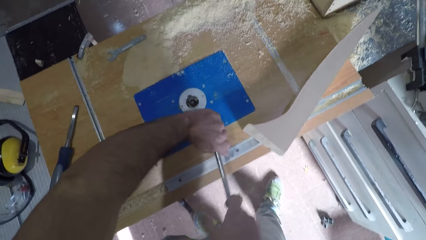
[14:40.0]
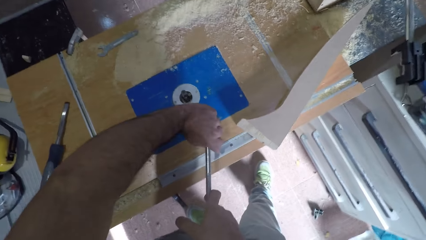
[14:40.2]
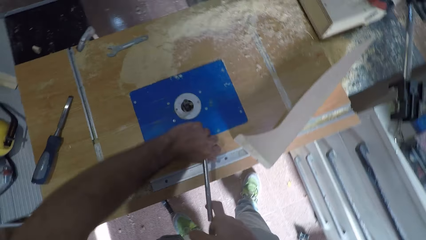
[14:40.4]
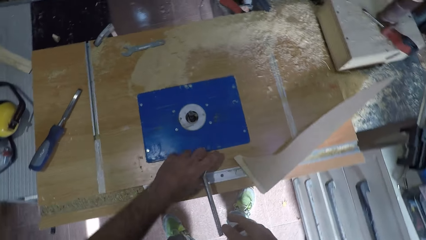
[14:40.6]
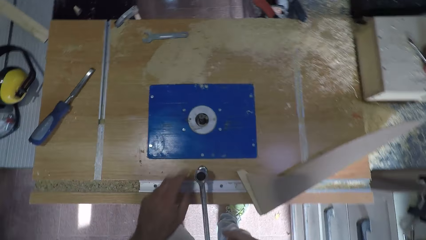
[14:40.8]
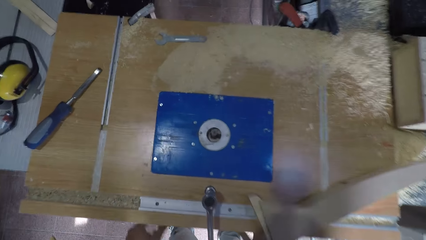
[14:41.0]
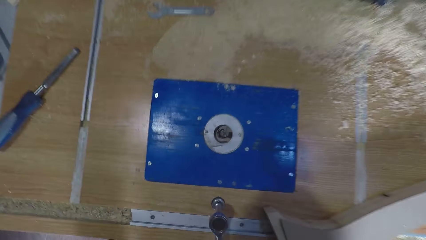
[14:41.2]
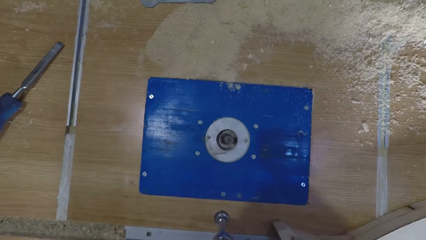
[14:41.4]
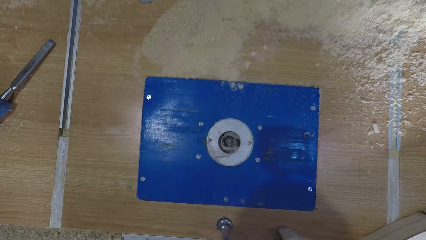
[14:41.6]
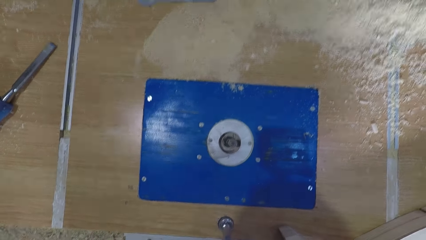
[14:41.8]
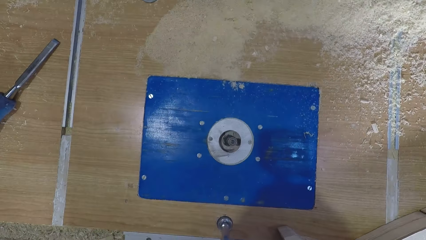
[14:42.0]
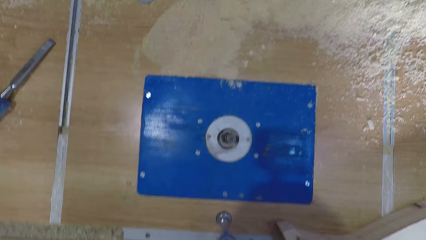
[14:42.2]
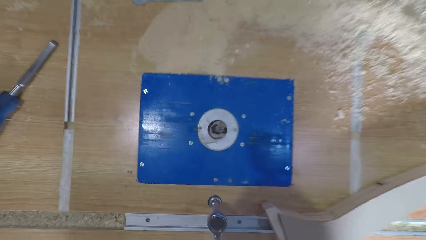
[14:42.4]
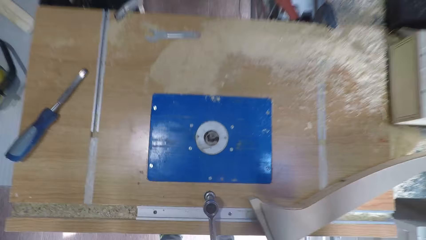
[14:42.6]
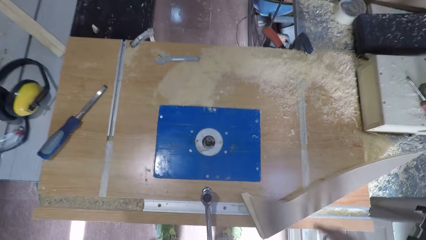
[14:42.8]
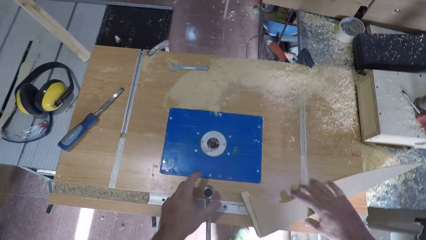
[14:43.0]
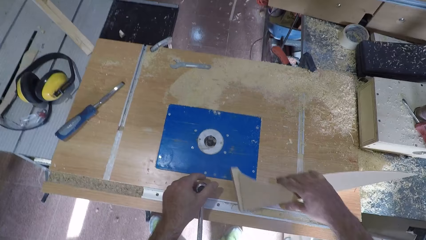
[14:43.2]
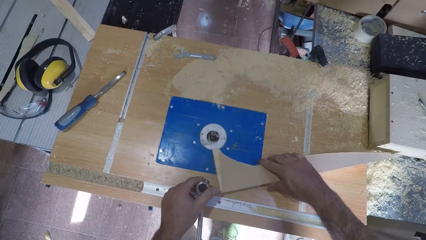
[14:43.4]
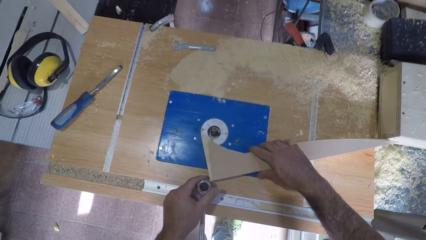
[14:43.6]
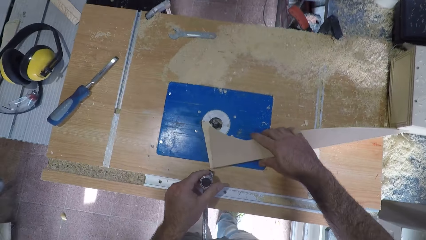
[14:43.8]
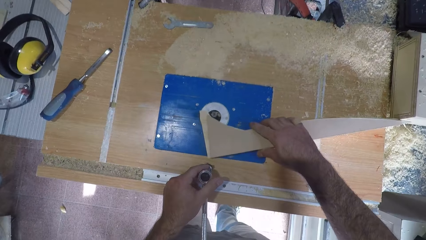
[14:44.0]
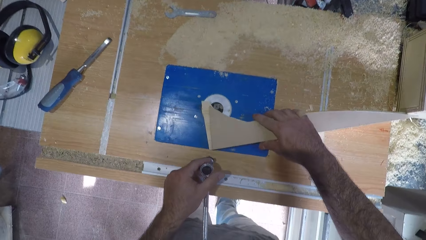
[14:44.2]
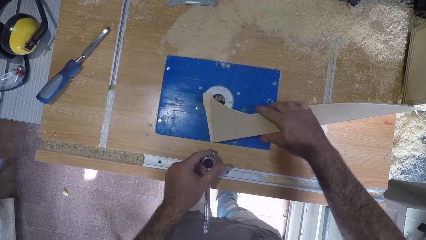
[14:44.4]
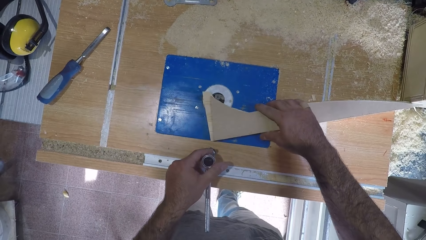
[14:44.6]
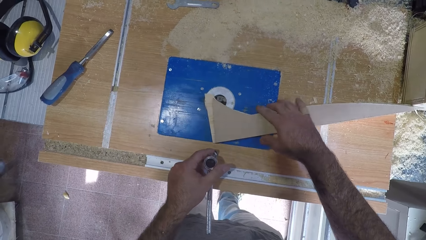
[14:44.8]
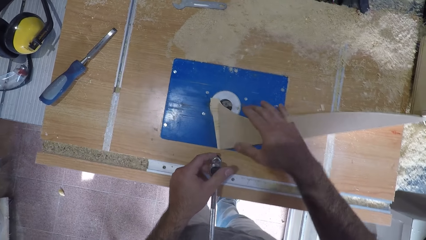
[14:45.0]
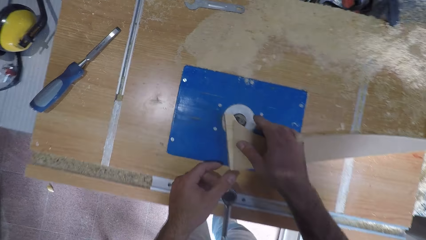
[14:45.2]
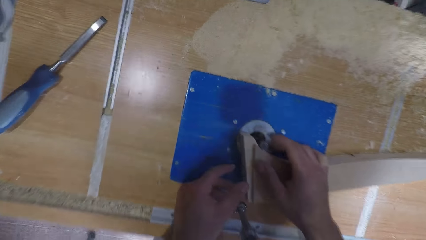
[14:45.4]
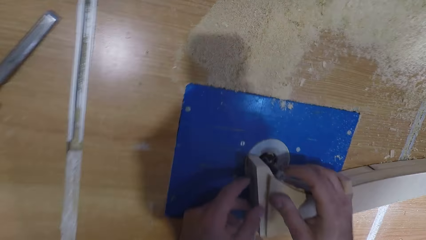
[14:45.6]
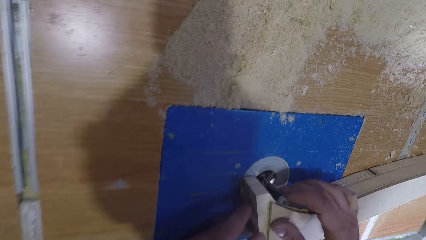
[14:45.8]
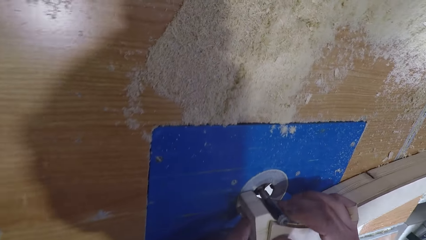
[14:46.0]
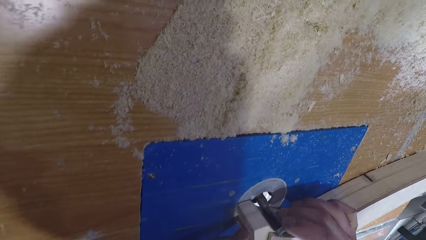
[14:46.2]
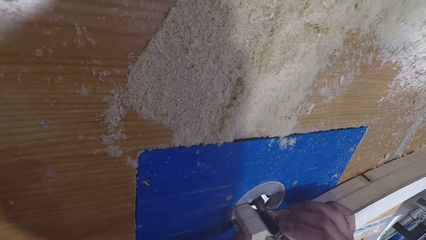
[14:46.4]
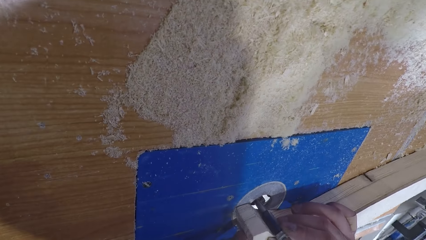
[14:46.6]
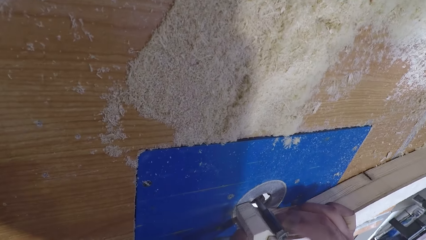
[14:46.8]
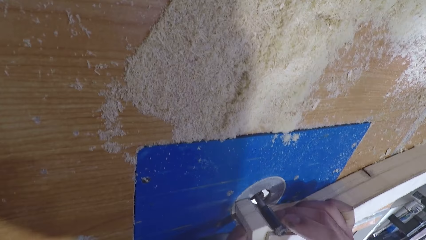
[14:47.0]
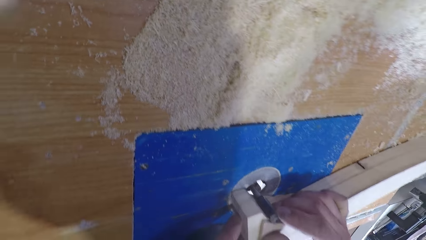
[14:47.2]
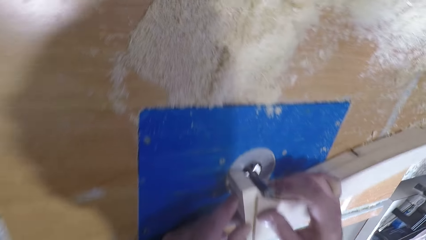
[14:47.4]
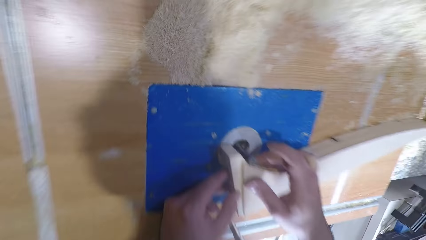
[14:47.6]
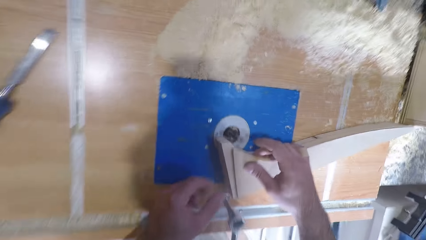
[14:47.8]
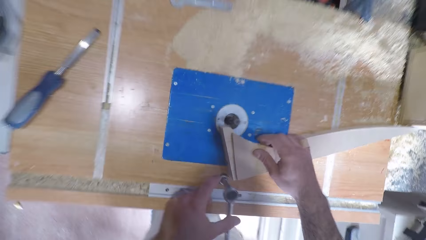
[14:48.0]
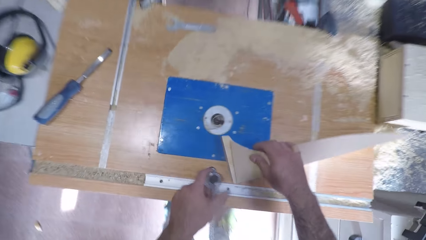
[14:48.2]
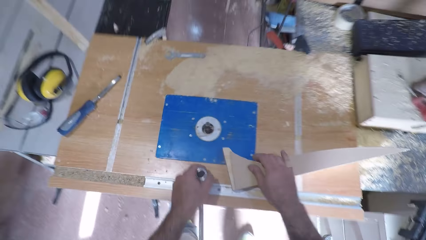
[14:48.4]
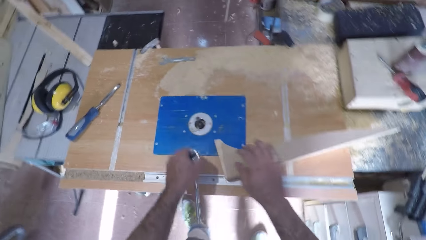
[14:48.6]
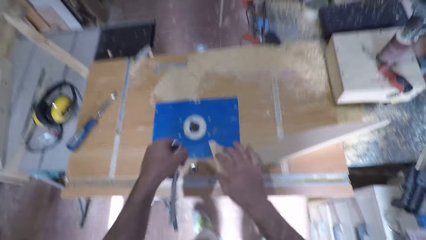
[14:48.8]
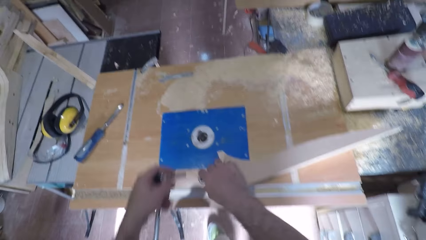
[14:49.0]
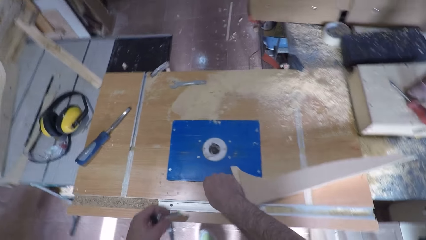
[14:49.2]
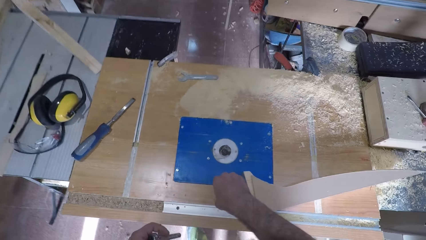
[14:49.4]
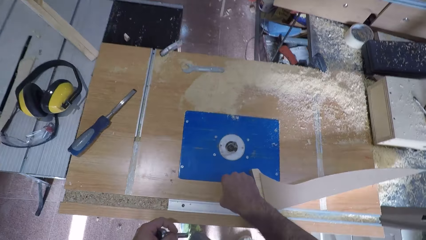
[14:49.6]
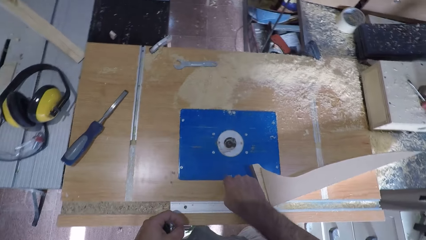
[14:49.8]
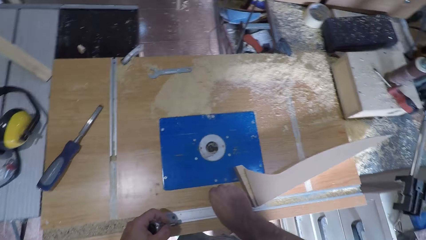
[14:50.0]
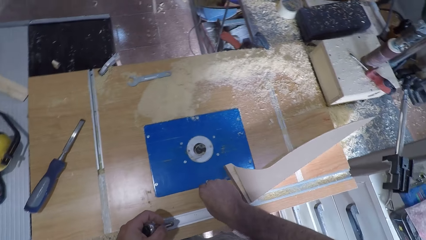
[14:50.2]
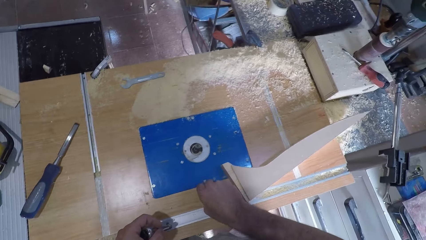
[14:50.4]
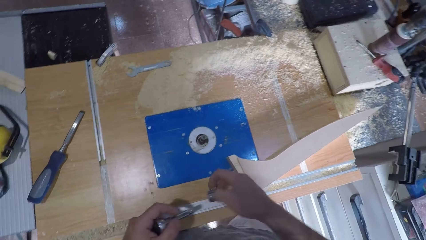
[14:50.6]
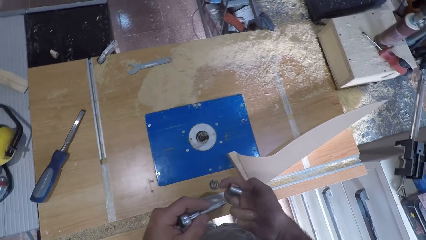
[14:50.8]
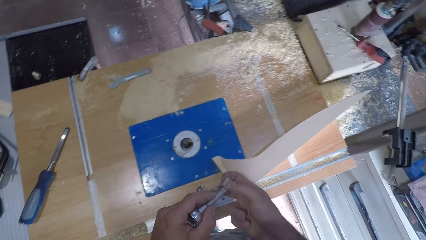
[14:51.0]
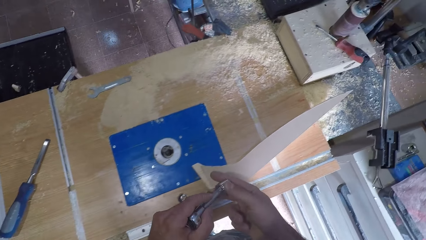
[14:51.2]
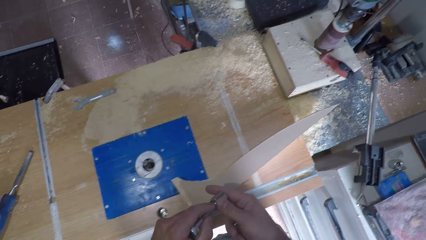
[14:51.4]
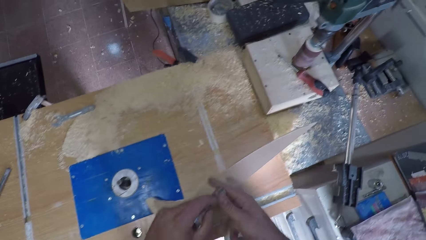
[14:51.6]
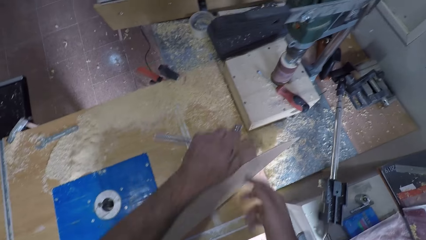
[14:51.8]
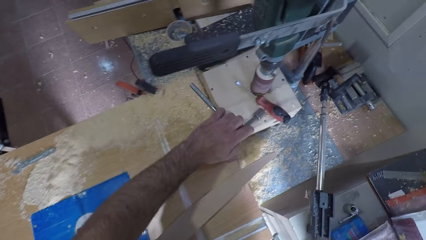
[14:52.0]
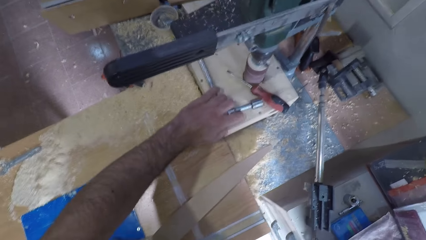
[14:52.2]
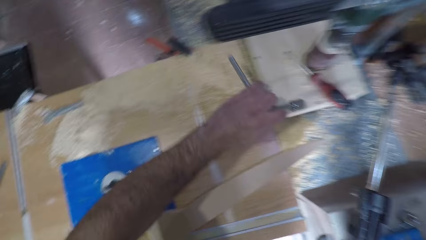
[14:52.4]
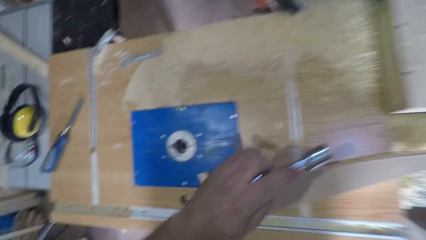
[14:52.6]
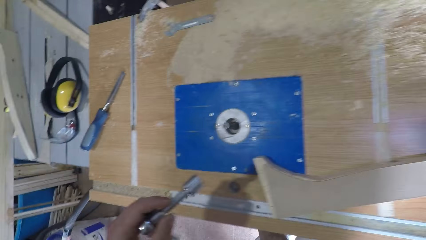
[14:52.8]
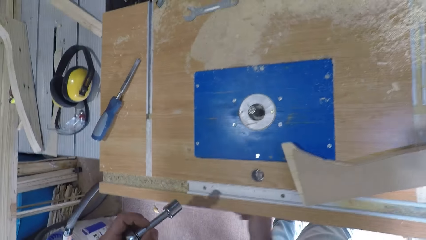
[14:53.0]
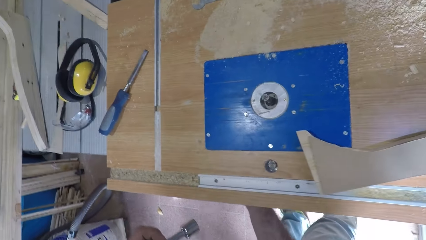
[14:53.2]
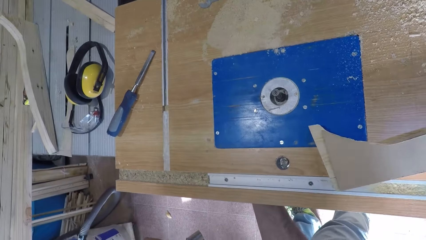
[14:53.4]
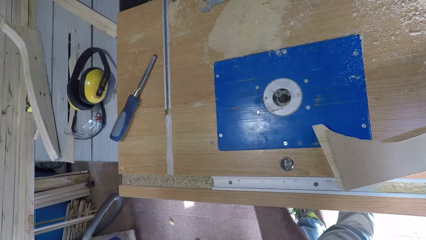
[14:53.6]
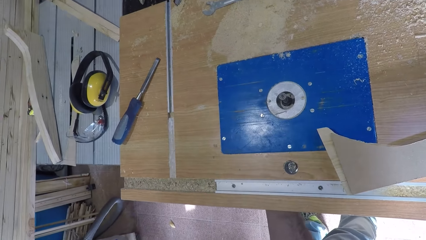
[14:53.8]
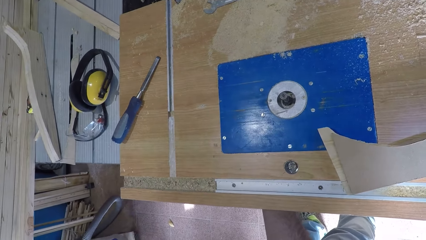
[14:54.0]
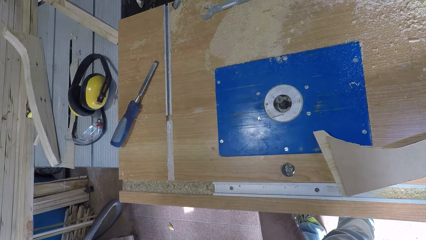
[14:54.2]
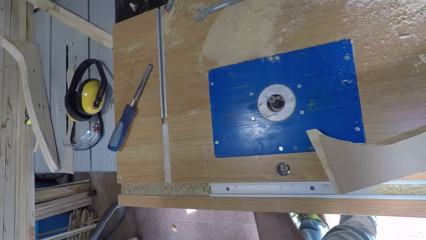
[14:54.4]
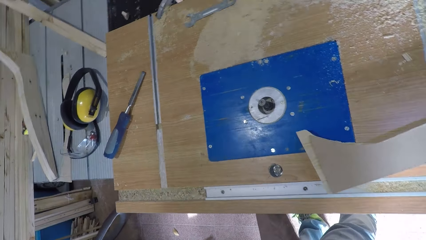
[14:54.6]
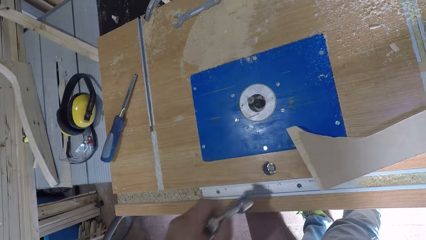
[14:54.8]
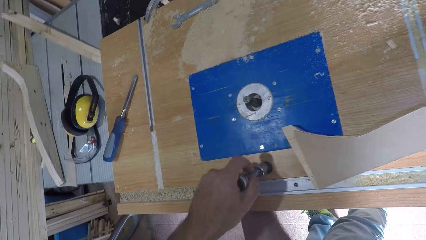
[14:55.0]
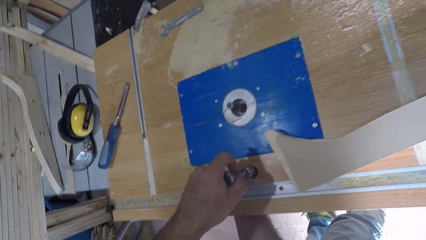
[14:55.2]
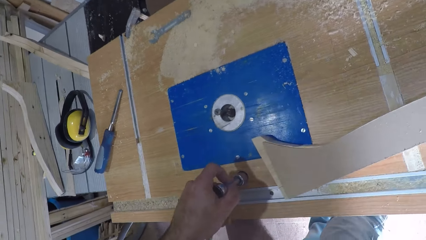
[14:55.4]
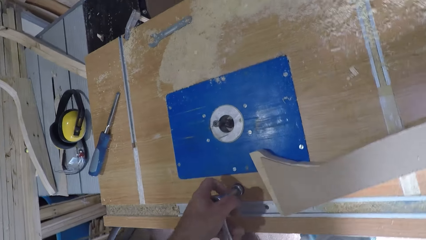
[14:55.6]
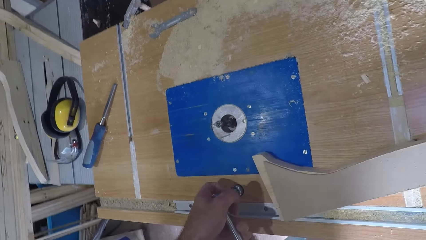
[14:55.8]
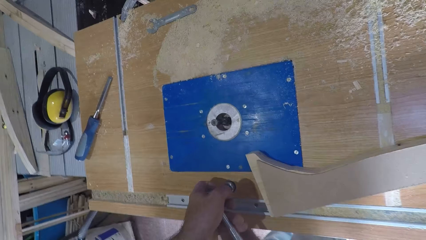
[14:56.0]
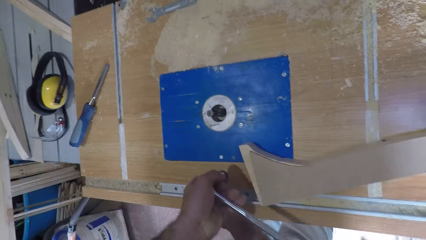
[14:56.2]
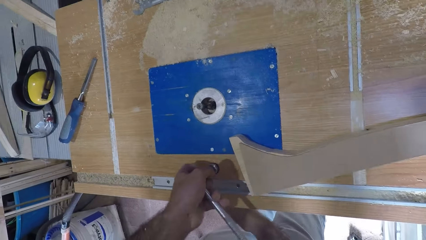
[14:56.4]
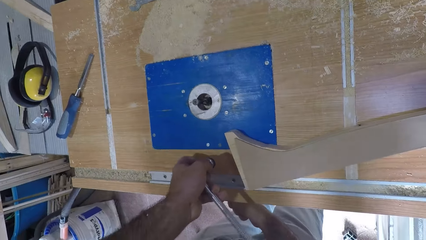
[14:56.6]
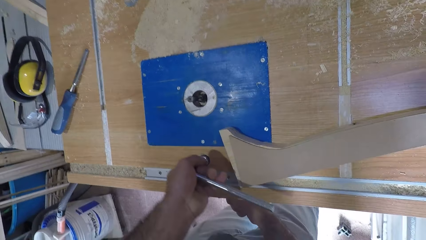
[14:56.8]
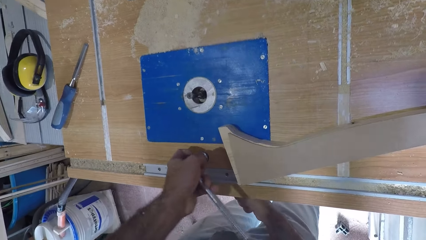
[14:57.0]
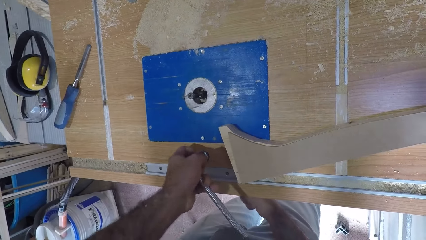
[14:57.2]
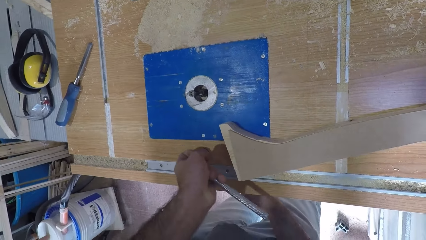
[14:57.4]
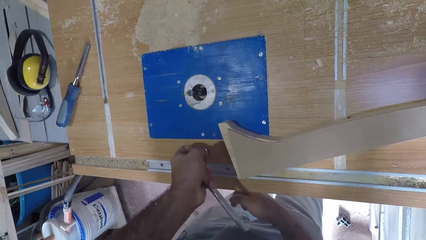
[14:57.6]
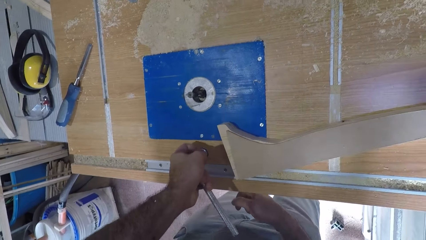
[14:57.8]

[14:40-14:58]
The camera wearer withdraws his two hands from the joint spanner wrench. He bends to the ground. He adjusts a wooden piece with his right hand. He holds the joint spanner wrench with his left hand. He picks up wood. He removes his left hand from the joint spanner wrench. He looks at something. He gauges a bolt with the wooden piece. He withdraws the wooden piece from the bolt. He removes the hand wrench. He carries the joint spanner wrench with his left hand. He removes his right hand from the wooden piece. He puts the bolt in the hand wrench. He picks a nut from the wooden piece. He fixes the nut to the joint spanner wrench. He drops the joint spanner wrench with his left hand. He picks the joint spanner wrench with his left hand. He adjusts a part under the smoothening machine with his right hand. He fixes the joint spanner wrench on the smoothening machine with his left hand. He uses the hand wrench.
